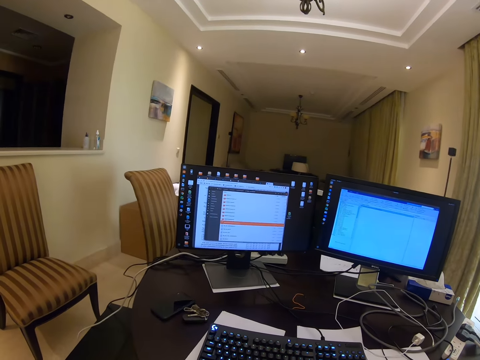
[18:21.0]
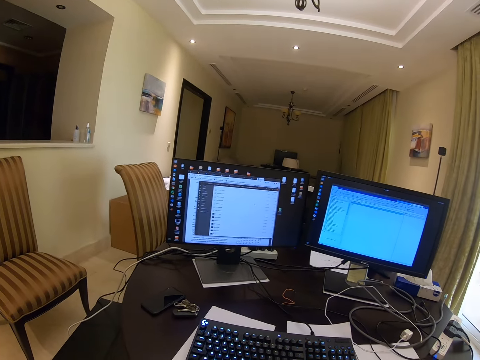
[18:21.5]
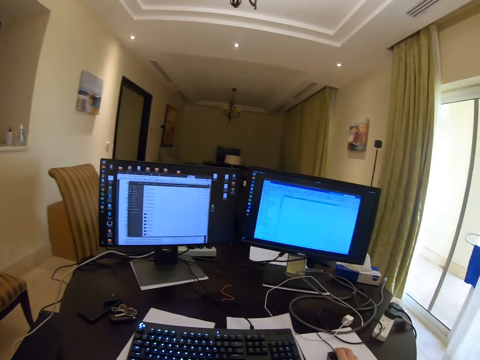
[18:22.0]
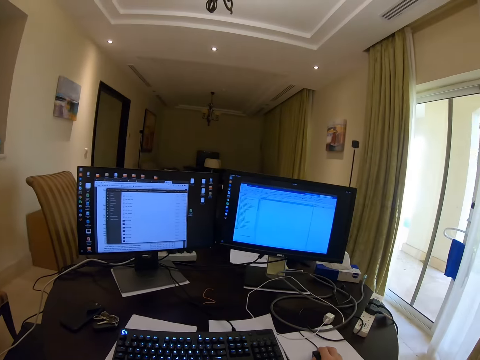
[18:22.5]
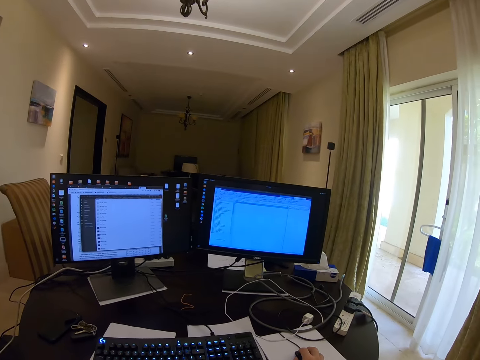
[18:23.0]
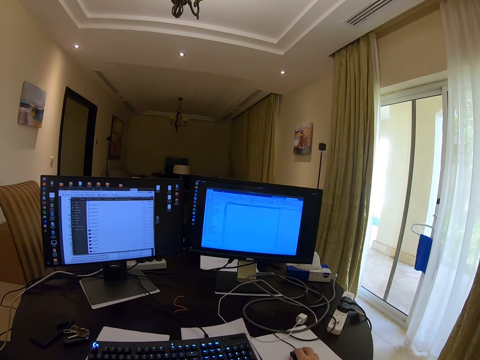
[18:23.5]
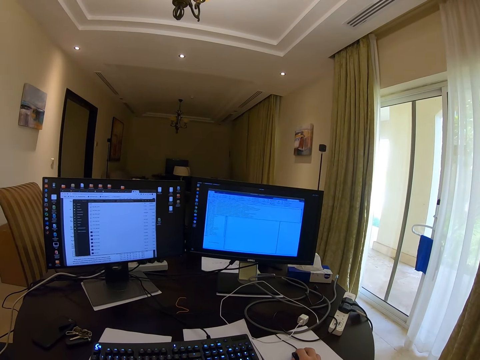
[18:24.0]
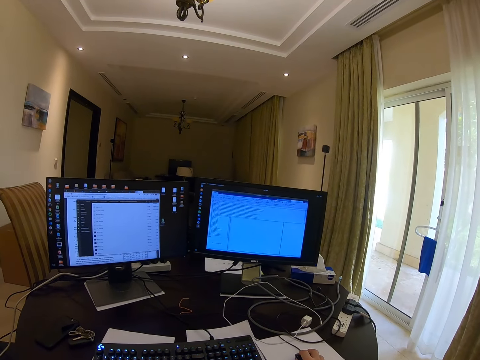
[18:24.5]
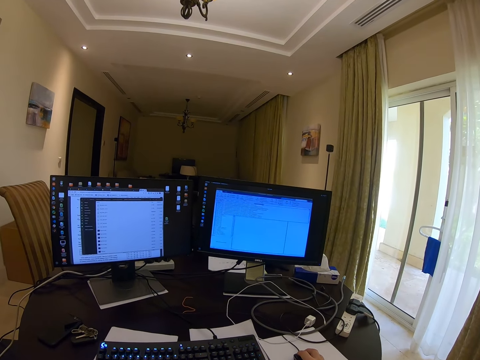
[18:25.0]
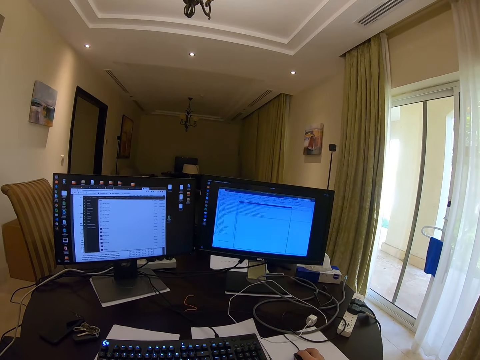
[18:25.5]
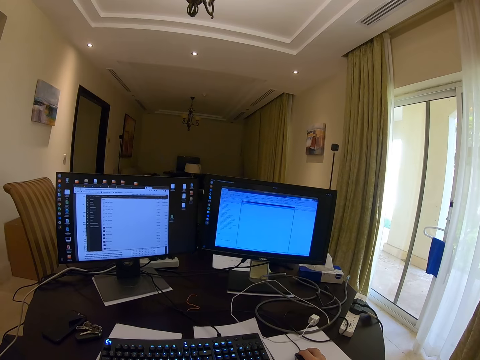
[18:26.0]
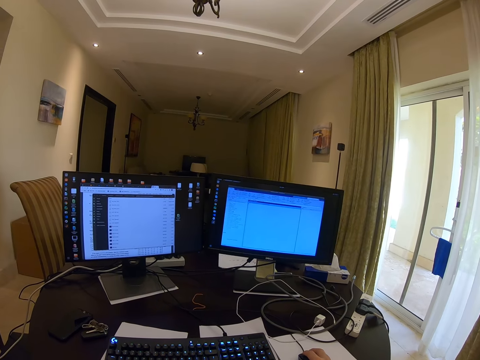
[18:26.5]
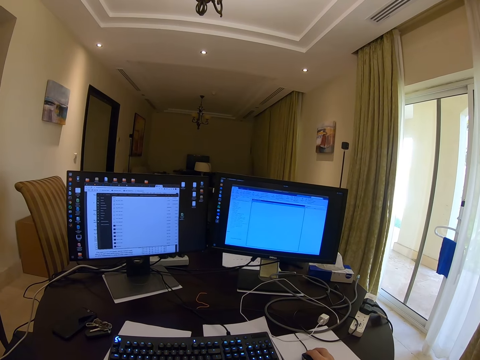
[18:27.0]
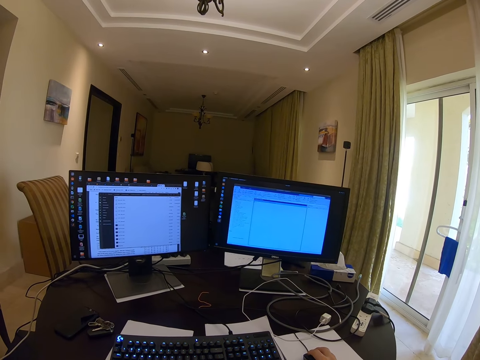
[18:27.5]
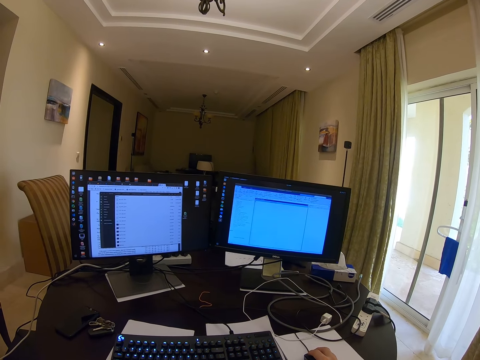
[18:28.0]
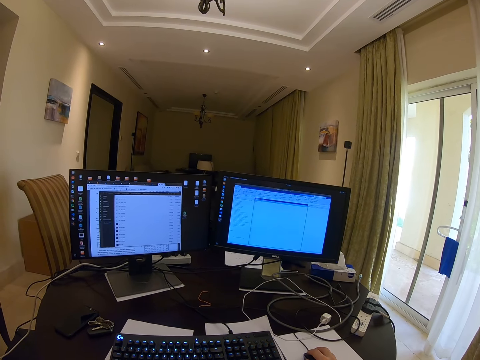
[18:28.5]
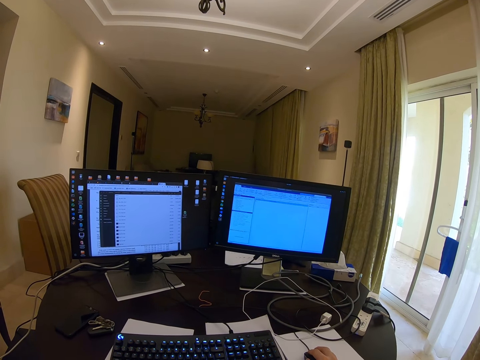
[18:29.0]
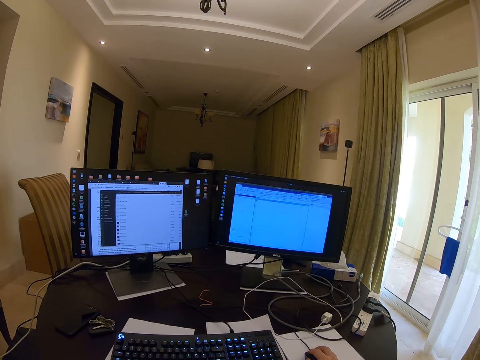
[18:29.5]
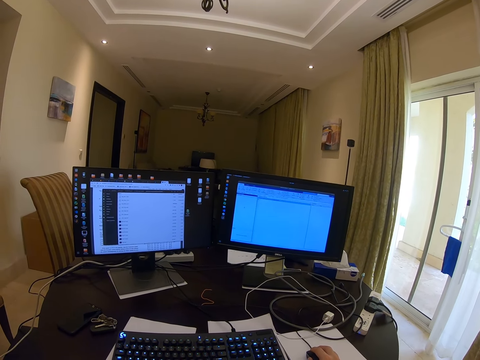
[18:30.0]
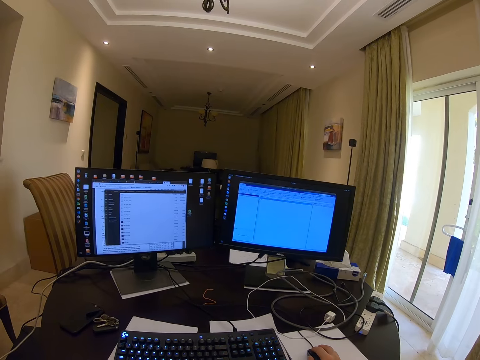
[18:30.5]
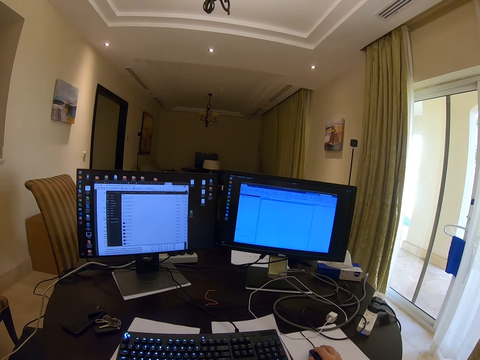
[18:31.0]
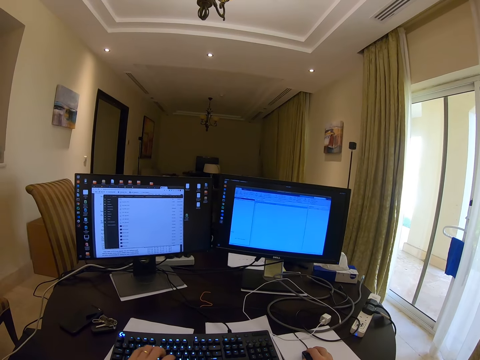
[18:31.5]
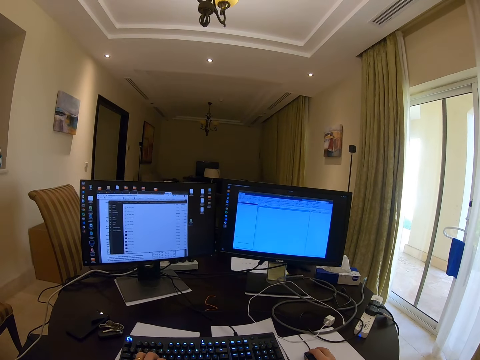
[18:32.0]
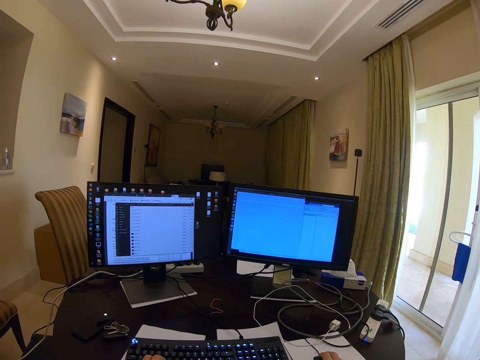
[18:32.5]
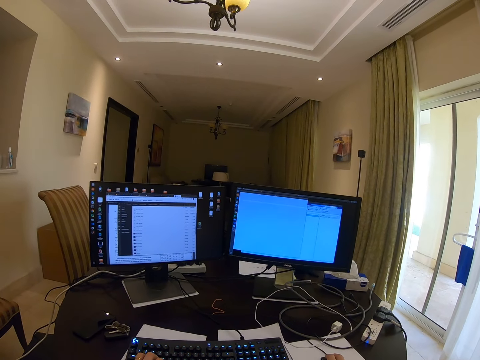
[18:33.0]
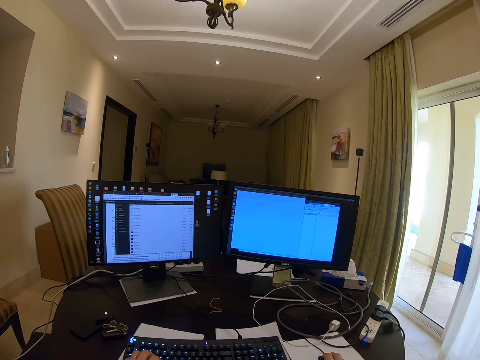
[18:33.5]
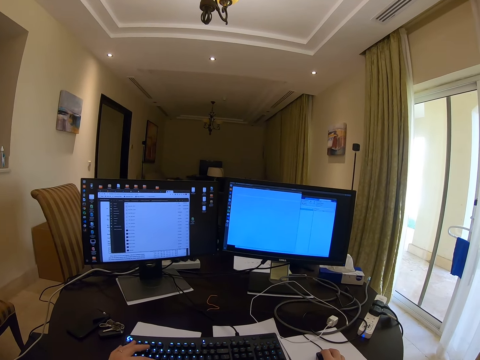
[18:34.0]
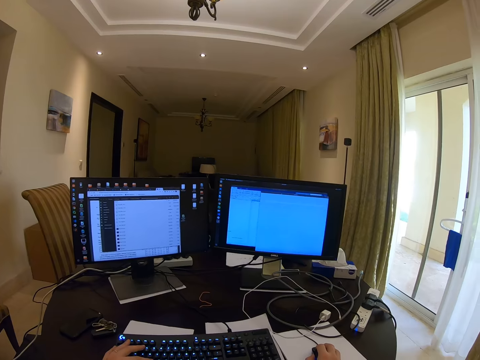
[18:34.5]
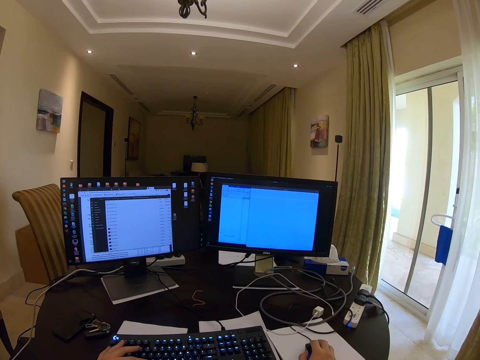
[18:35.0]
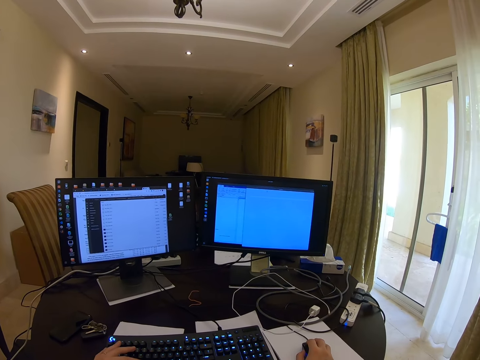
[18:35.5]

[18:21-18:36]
The camera wearer clicks the mouse. They type on the keyboard with the left hand.

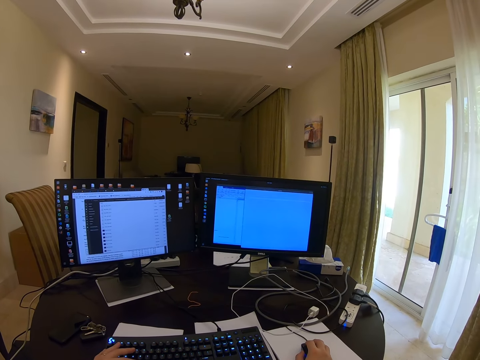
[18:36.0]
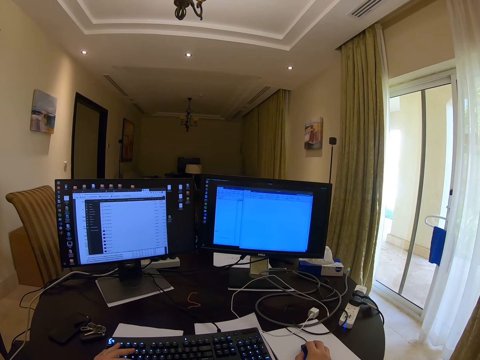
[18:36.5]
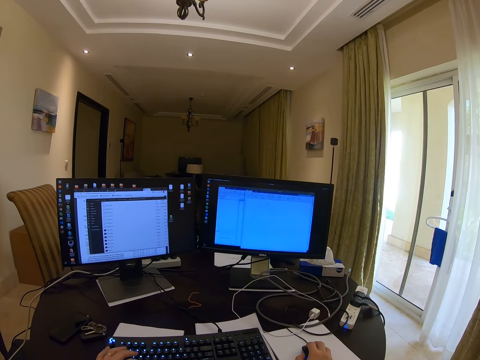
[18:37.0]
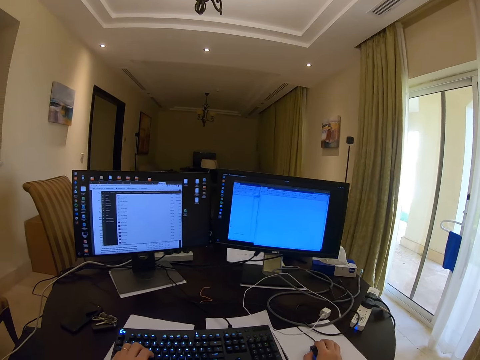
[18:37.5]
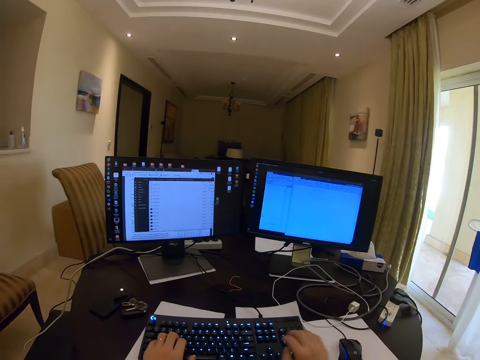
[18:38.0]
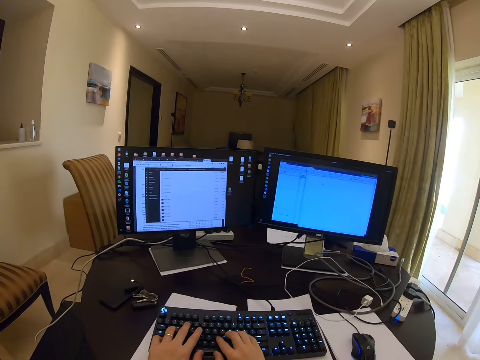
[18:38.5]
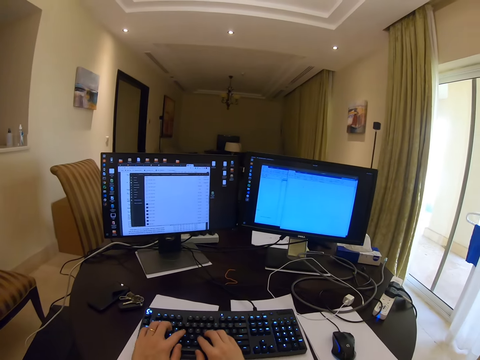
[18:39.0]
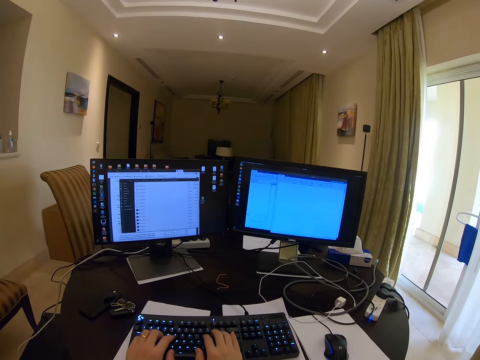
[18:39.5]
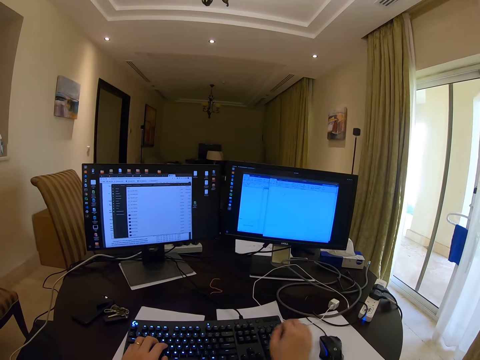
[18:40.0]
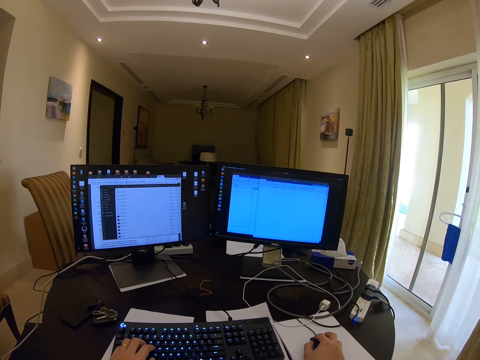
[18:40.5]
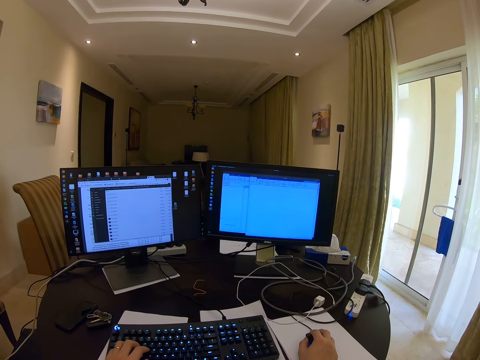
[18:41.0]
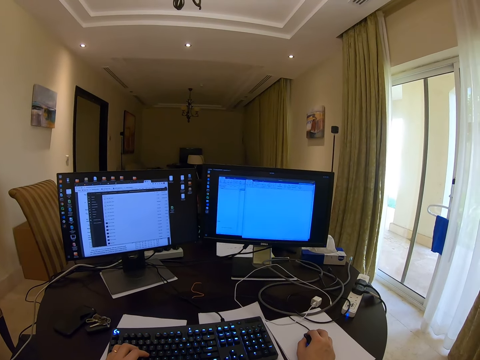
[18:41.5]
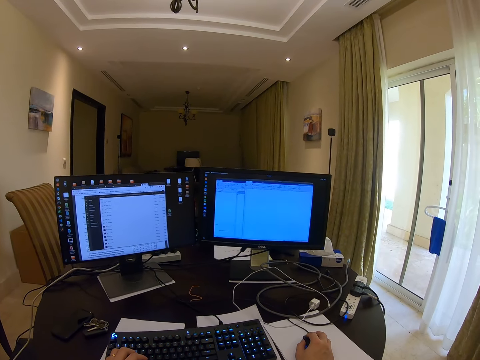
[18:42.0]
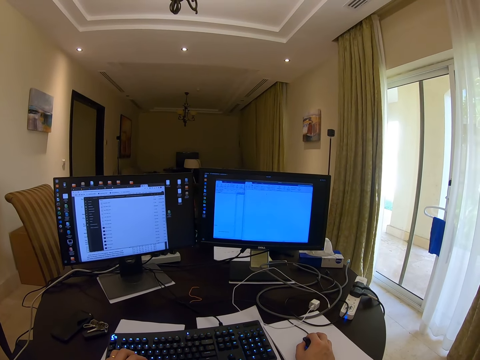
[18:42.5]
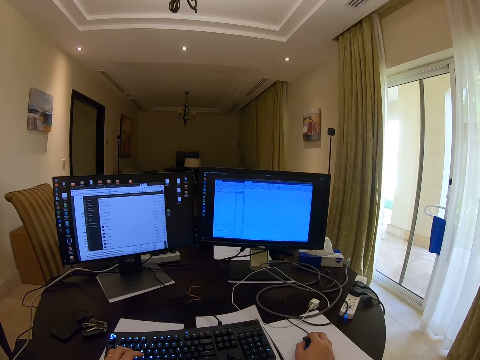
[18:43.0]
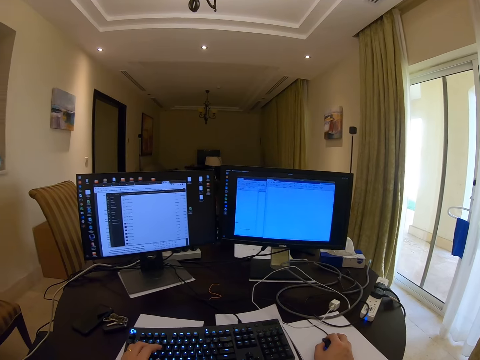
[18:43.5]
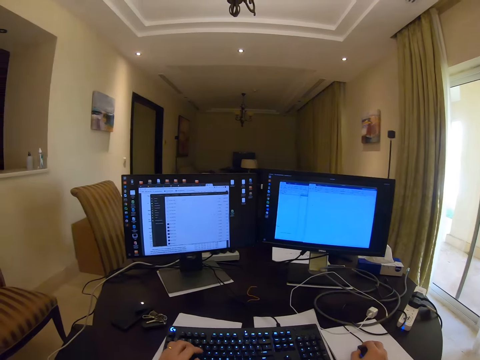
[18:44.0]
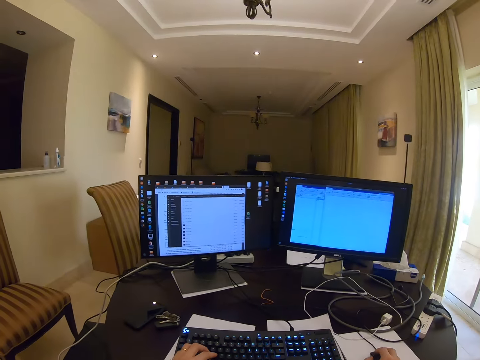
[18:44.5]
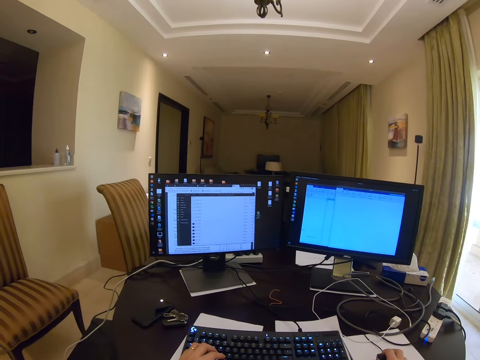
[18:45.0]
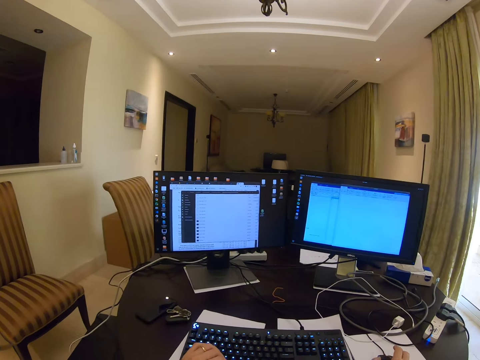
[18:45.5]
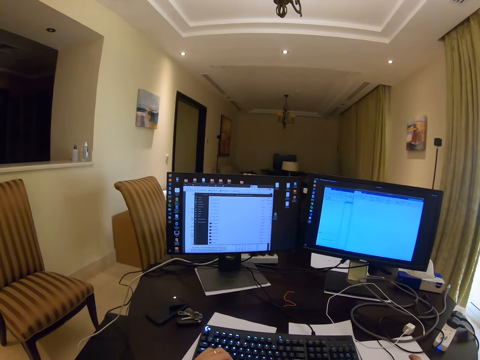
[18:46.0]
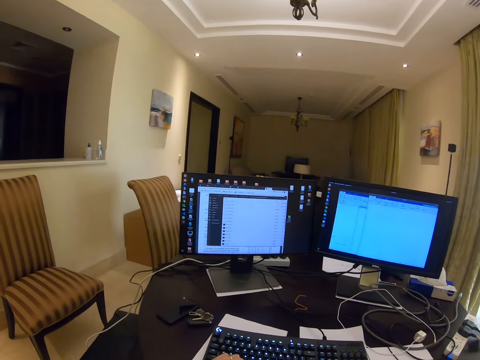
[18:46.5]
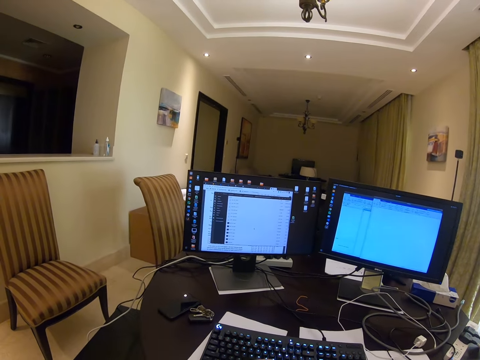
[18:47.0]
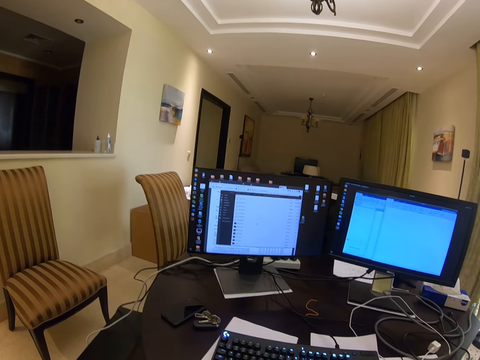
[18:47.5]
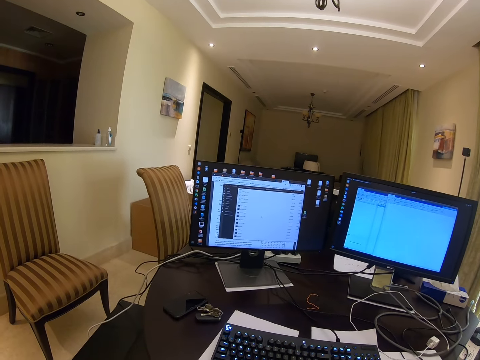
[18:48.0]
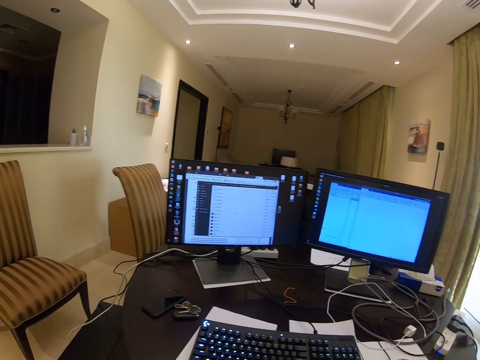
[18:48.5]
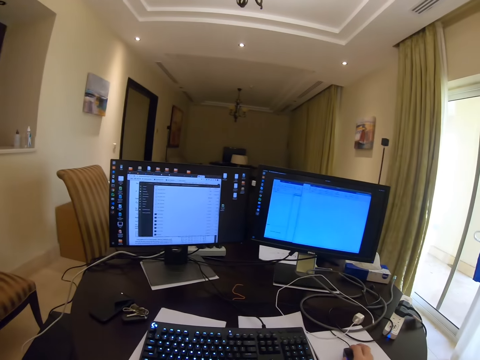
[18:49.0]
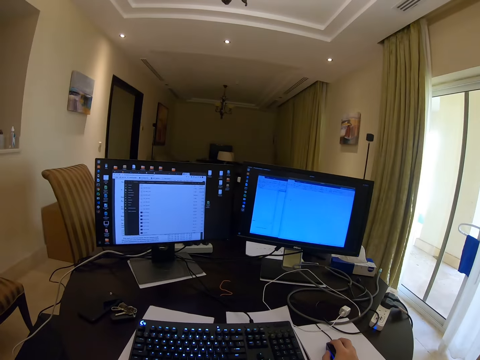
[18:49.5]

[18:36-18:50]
The camera wearer types on the keyboard with both hands. They click the mouse. They grab the mouse. They operate the computer. They type on the keyboard. They remove the left hand from the keyboard.
